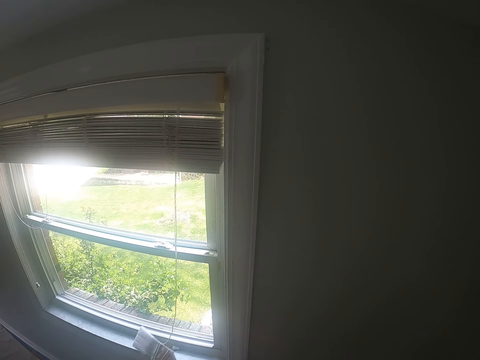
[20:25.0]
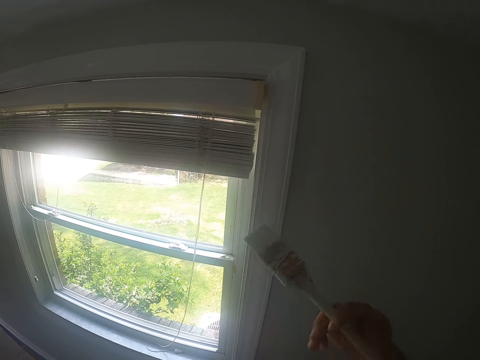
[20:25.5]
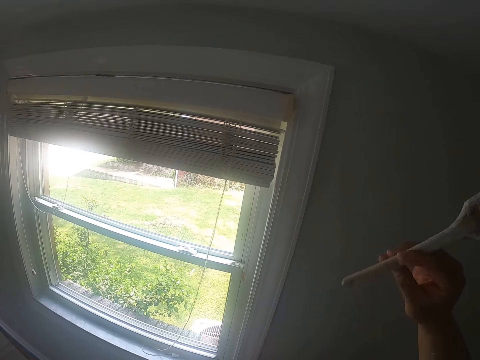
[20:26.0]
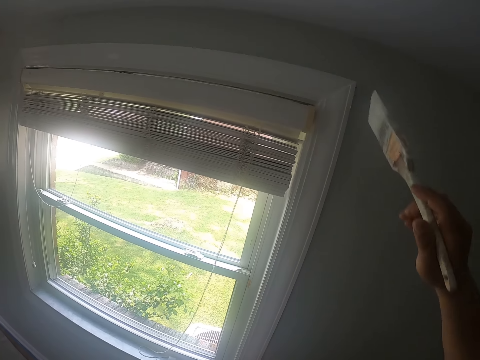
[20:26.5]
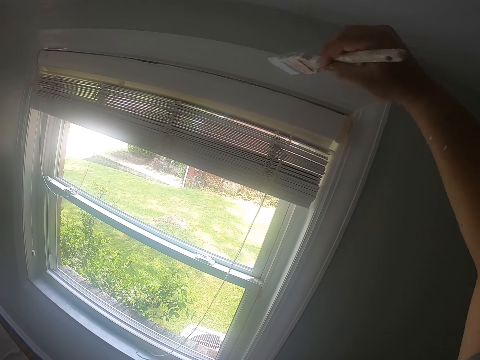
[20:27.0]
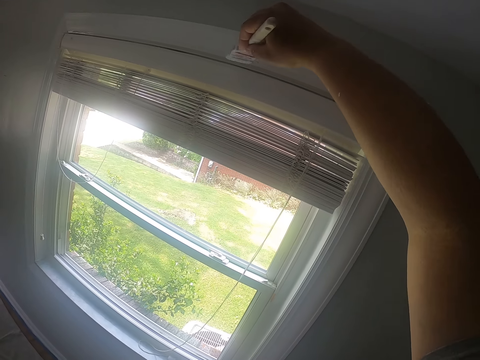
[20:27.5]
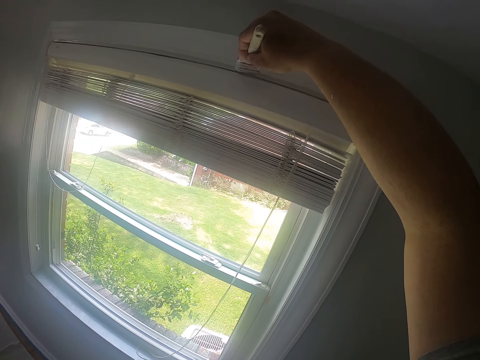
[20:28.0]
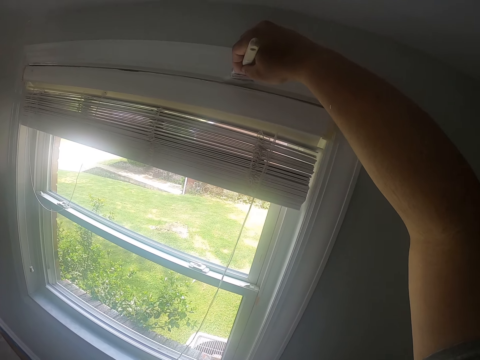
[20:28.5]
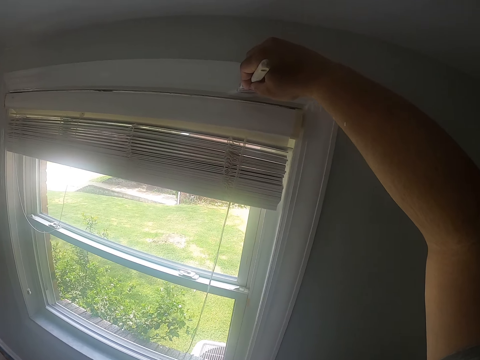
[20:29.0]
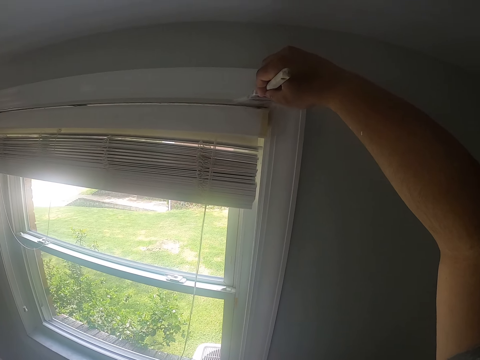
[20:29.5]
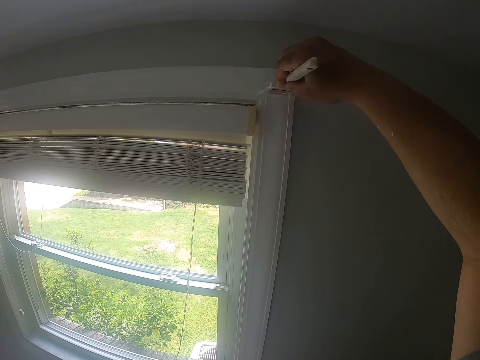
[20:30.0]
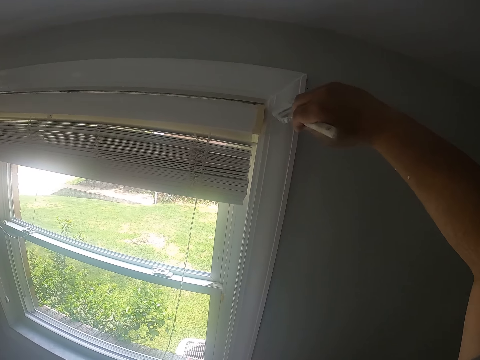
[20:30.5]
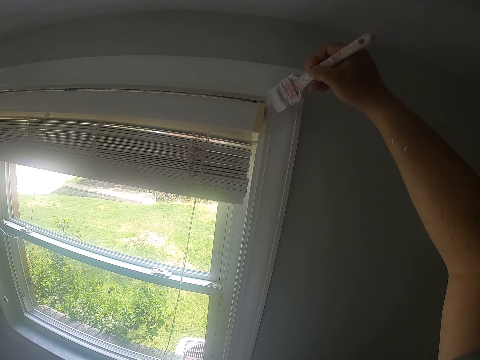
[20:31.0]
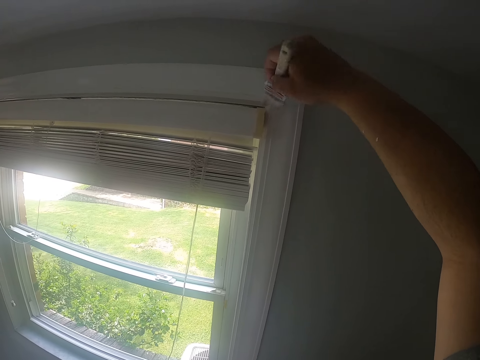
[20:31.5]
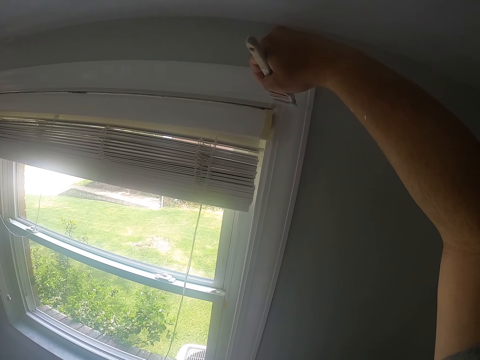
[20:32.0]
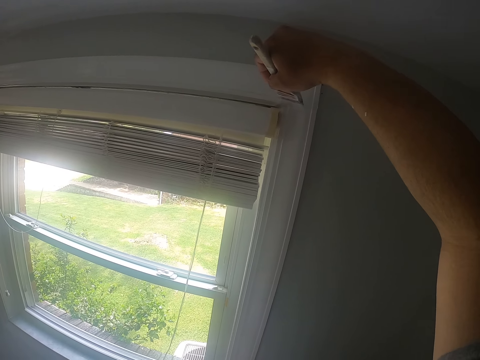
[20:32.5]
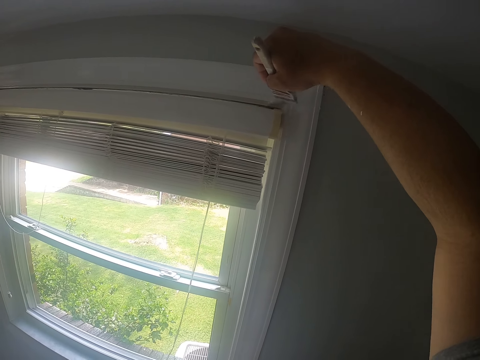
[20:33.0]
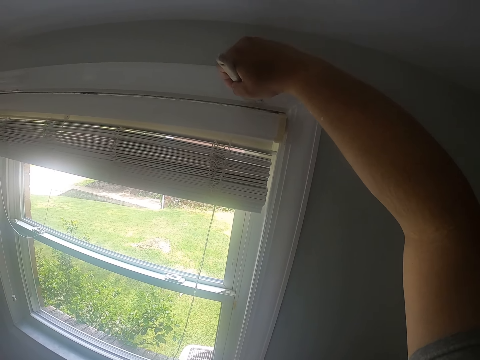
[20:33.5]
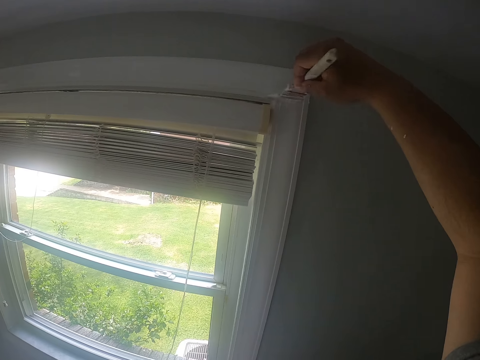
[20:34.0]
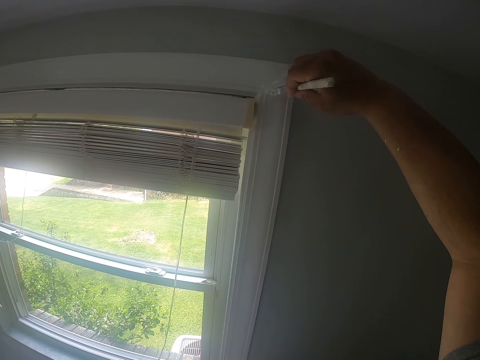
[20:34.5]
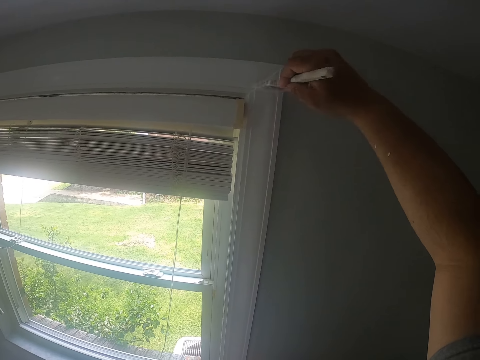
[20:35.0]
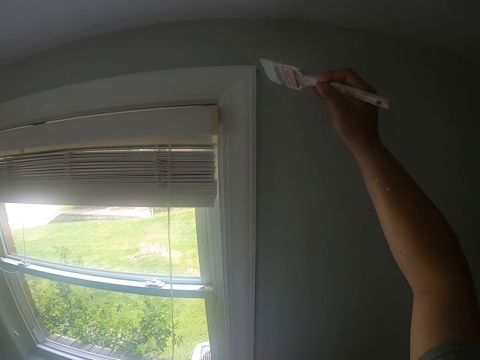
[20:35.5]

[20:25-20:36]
The camera wearer paints the window frame with the paintbrush in his right hand.

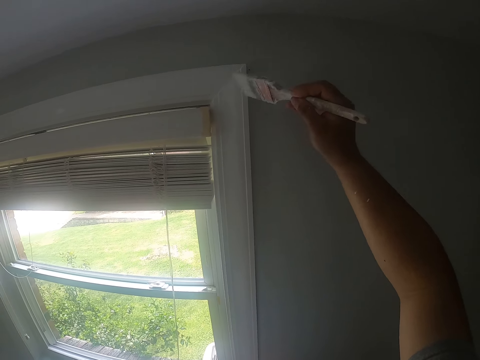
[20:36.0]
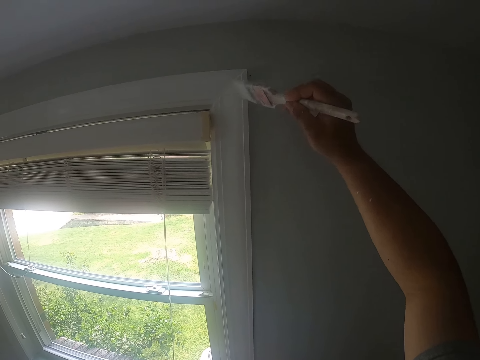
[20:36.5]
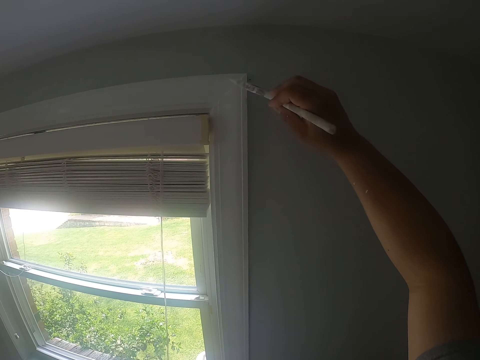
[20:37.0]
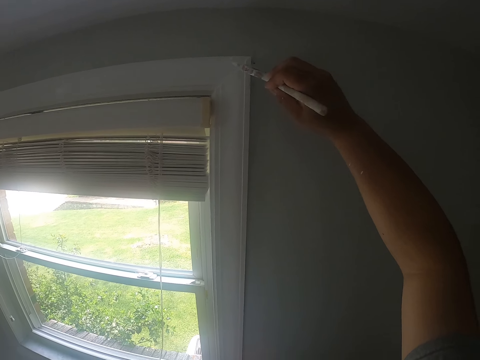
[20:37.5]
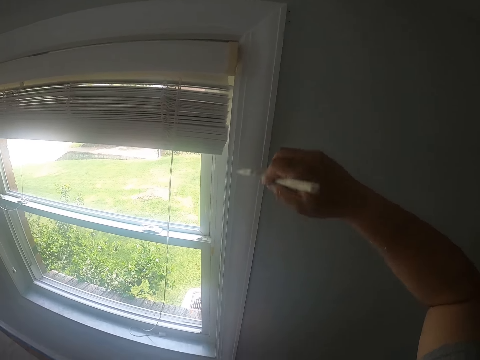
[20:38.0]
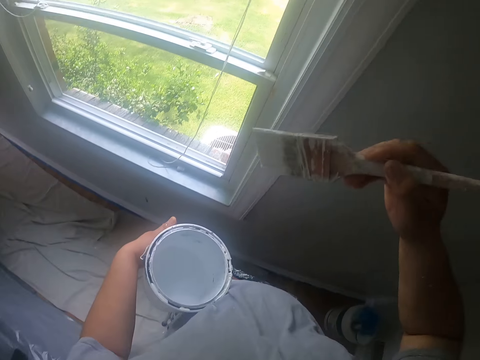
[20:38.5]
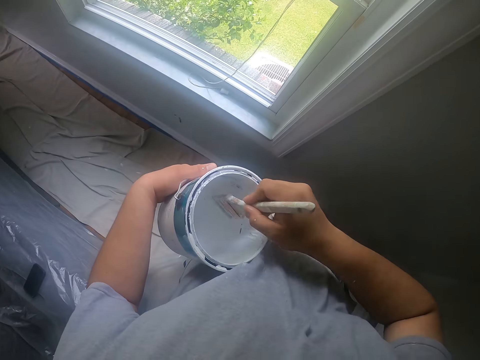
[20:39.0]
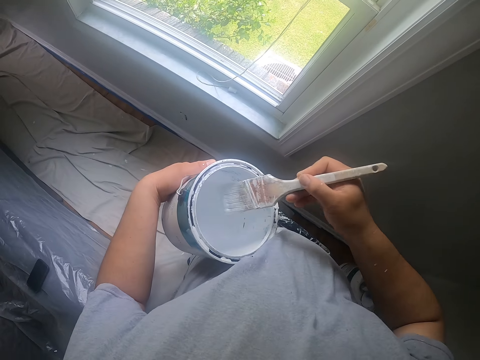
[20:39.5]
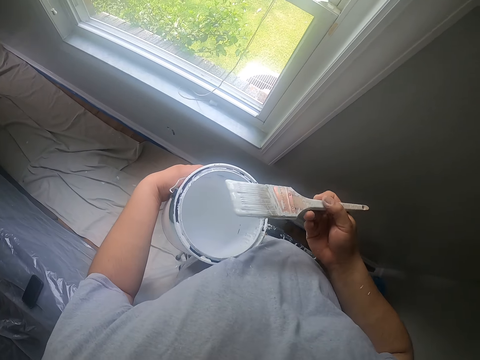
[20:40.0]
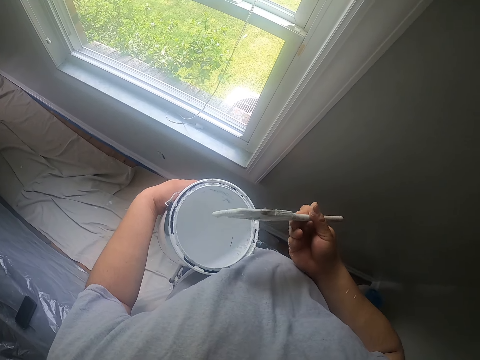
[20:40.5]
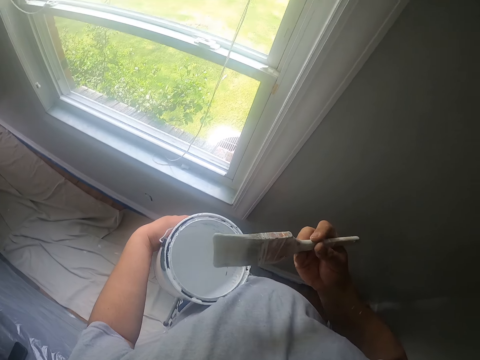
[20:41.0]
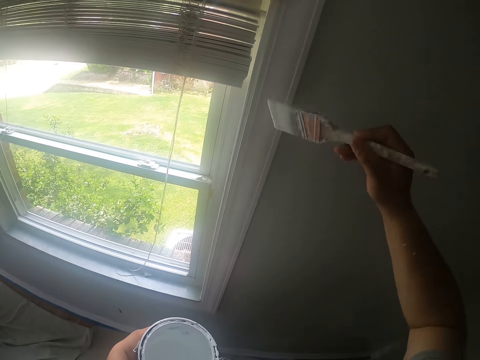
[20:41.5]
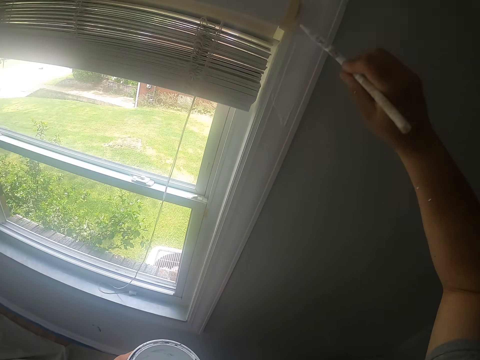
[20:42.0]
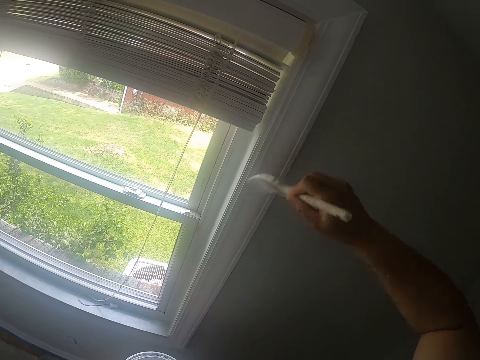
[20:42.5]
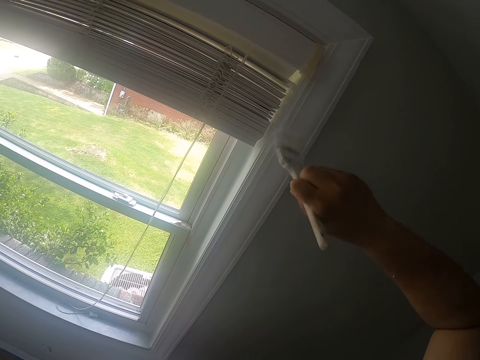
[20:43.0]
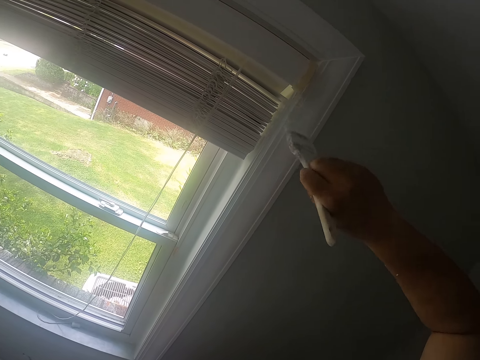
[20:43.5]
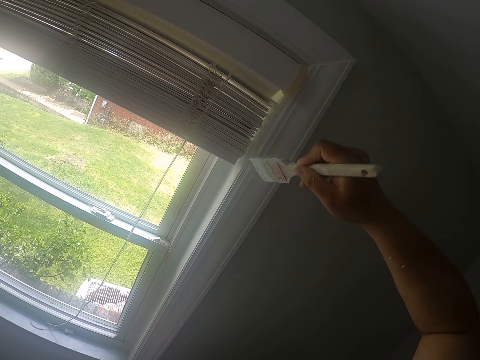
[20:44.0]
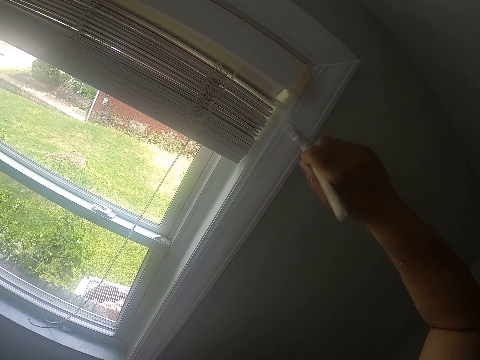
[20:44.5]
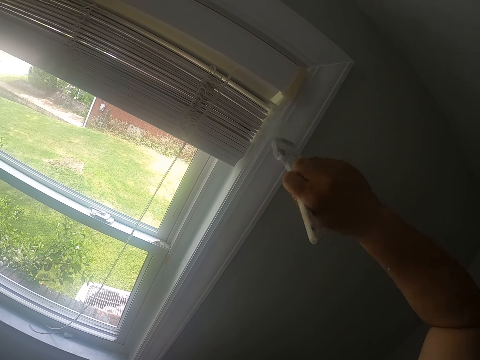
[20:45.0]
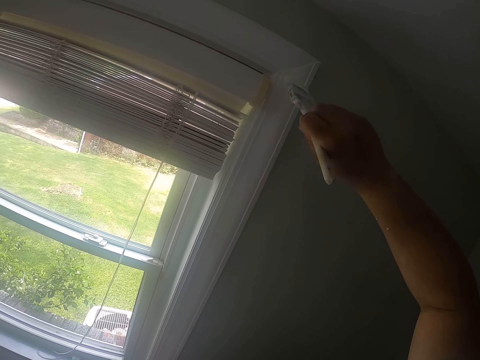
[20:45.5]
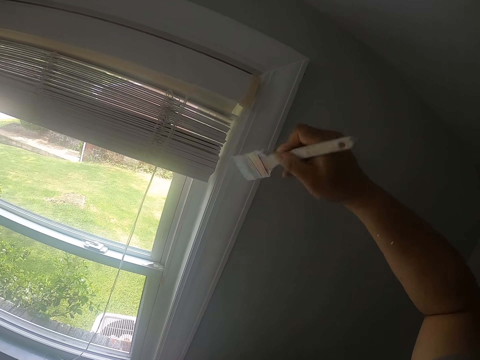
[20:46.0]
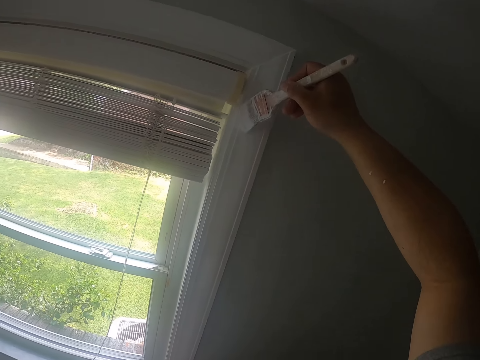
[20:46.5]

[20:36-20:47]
The camera wearer dips the paintbrush into the can of paint with his right hand. He shakes off excess paint on the paintbrush with his right hand. He turns the paintbrush. He paints the window frame with the paintbrush in his right hand.

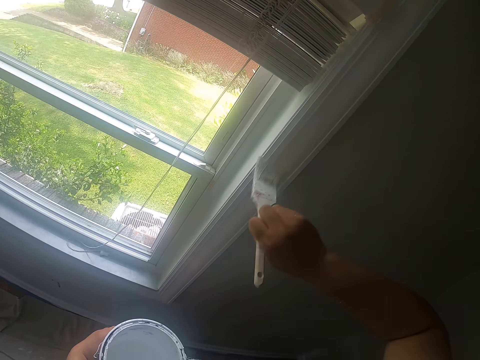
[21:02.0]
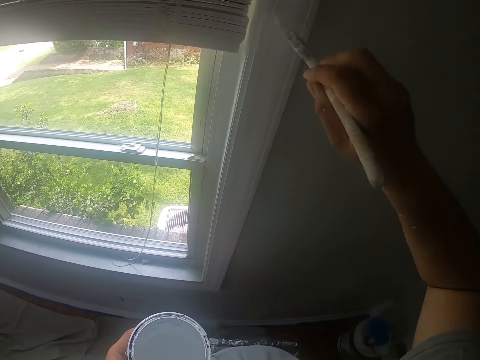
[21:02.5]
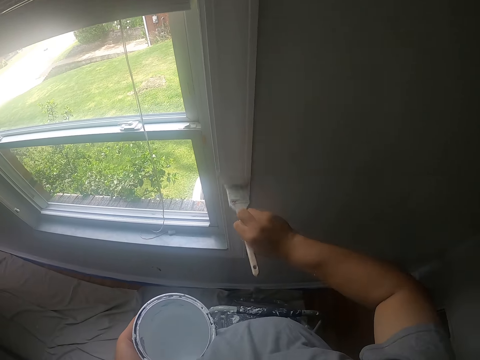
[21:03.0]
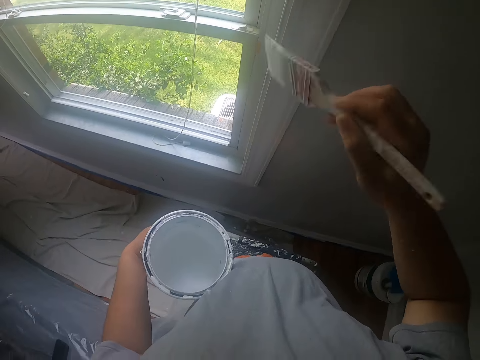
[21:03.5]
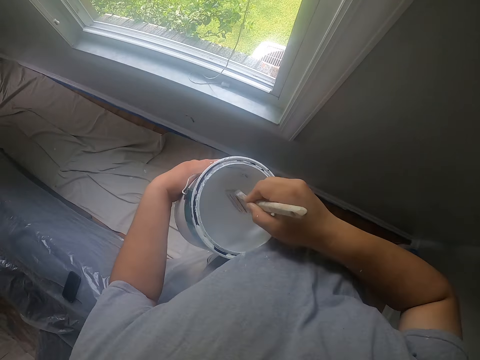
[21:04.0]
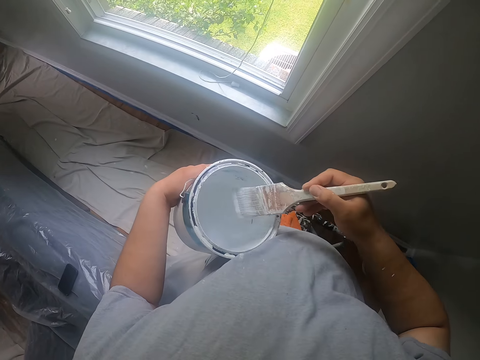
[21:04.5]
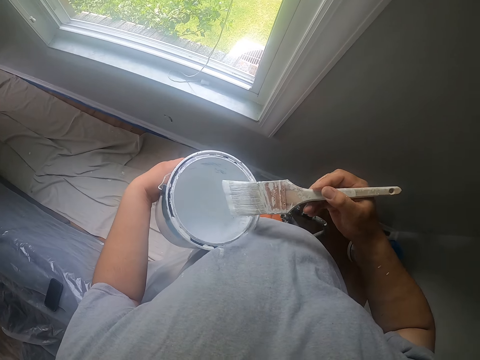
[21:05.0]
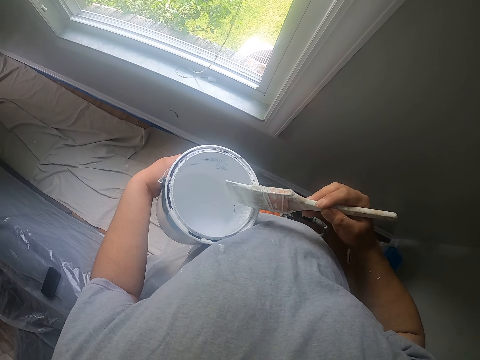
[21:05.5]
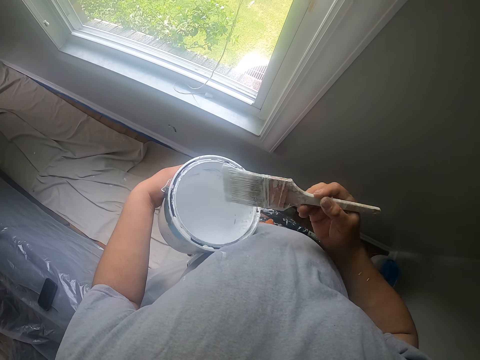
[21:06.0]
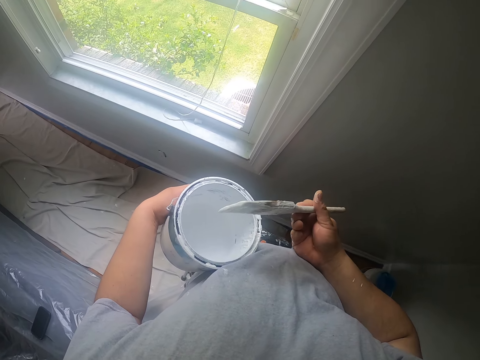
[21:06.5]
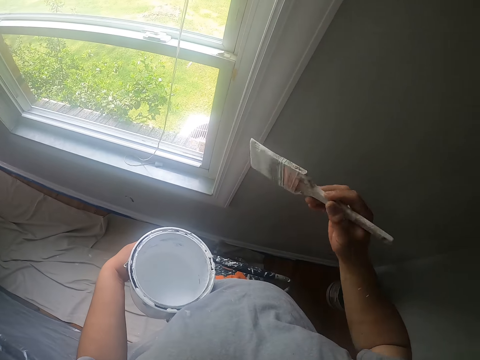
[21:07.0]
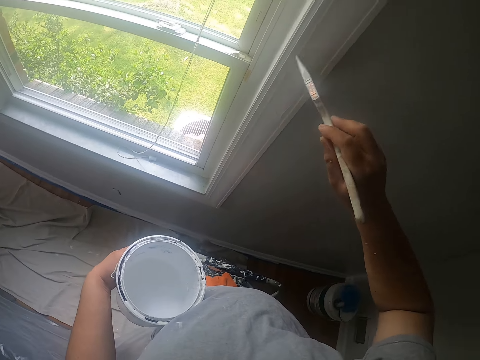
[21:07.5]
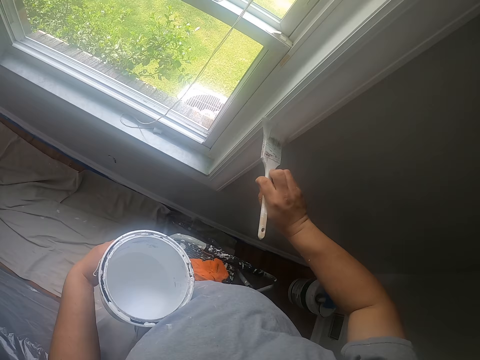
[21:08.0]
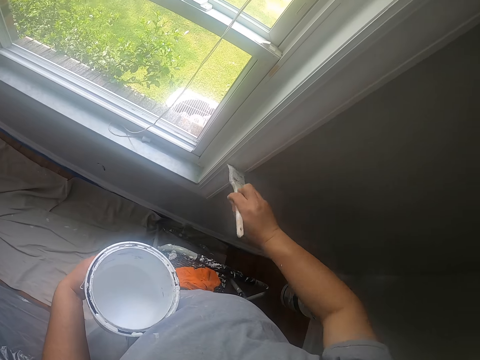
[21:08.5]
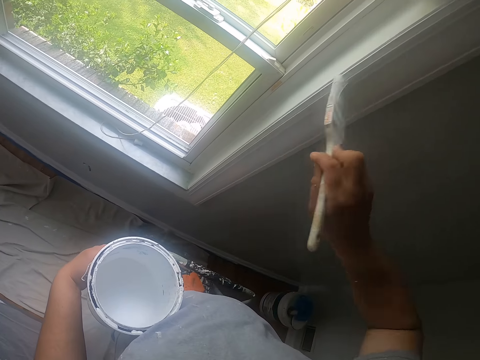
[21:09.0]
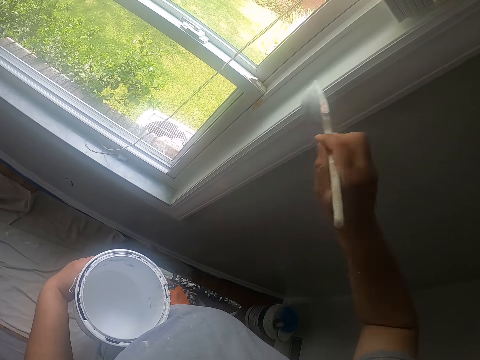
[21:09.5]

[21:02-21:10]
The camera wearer dips the paintbrush into the can of paint with his right hand. He cleans off paint on the paintbrush with the edge of the can. He turns the paintbrush. He paints the window frame with the paintbrush in his right hand.
